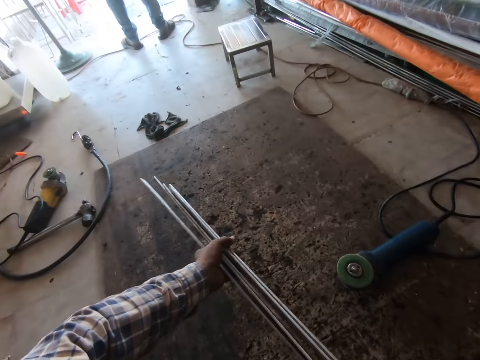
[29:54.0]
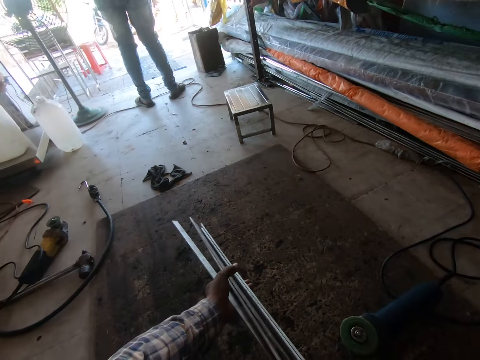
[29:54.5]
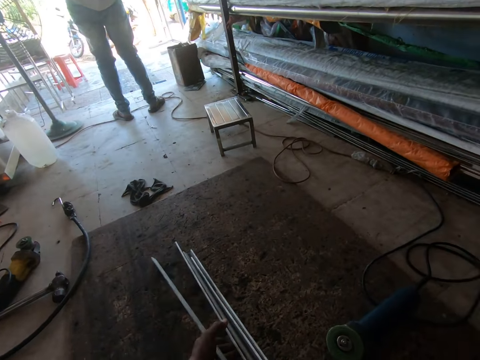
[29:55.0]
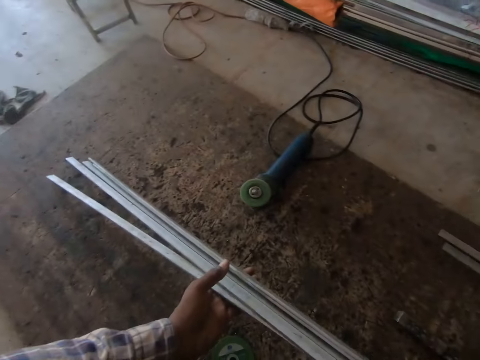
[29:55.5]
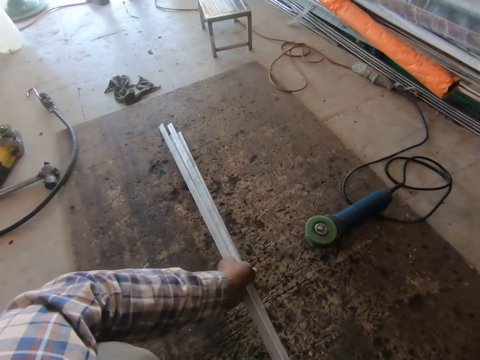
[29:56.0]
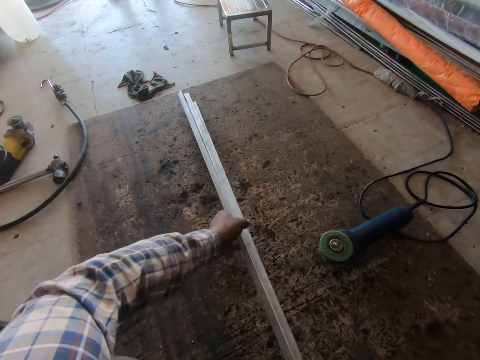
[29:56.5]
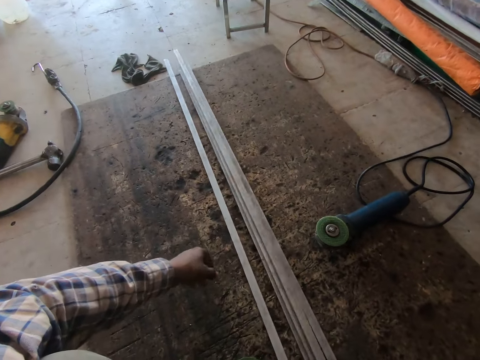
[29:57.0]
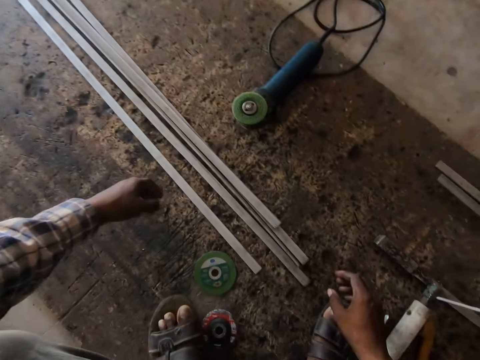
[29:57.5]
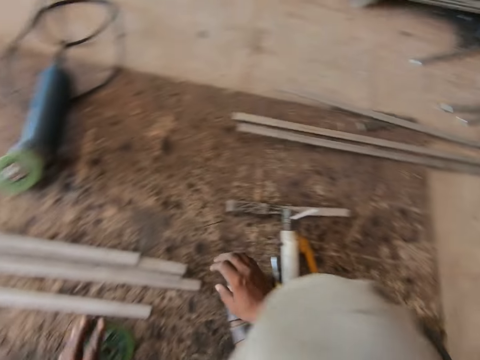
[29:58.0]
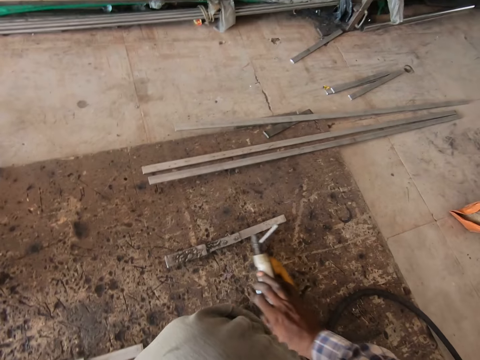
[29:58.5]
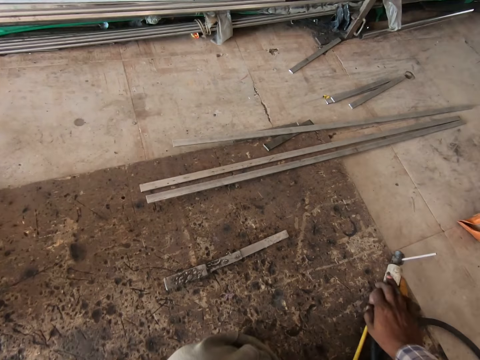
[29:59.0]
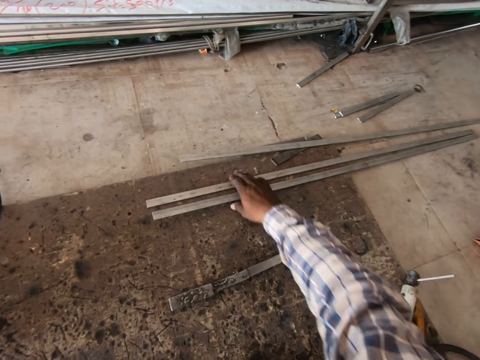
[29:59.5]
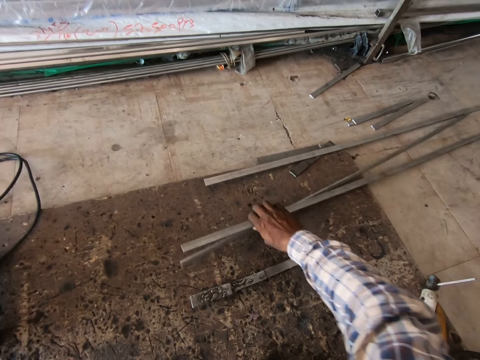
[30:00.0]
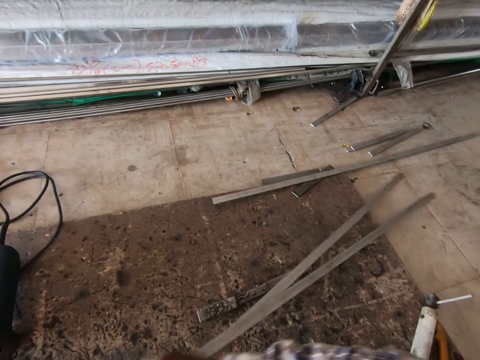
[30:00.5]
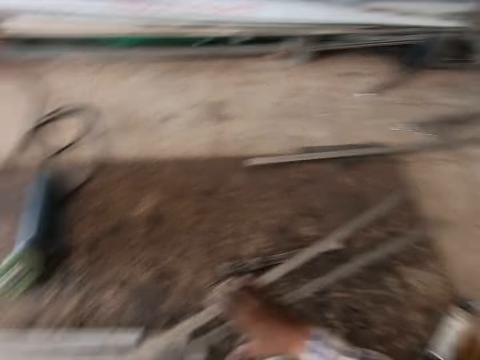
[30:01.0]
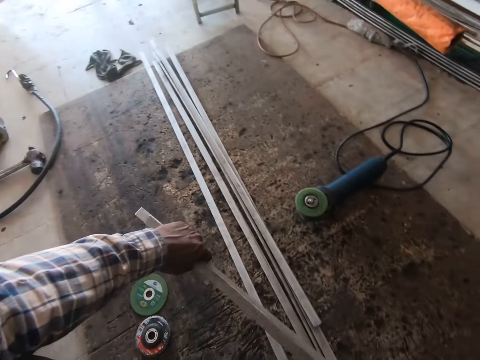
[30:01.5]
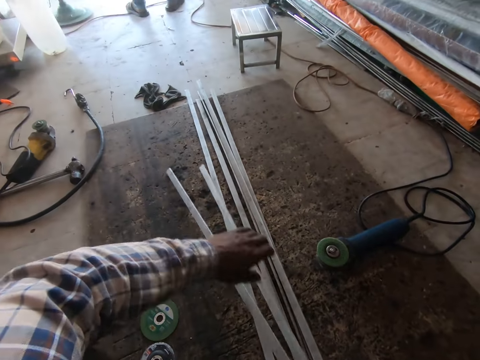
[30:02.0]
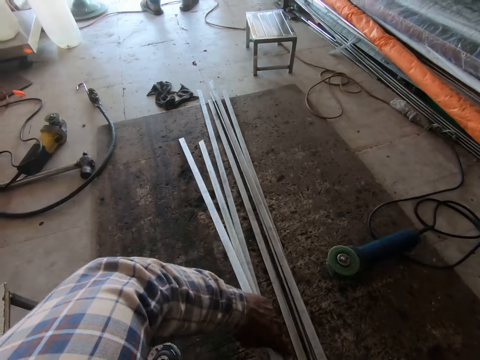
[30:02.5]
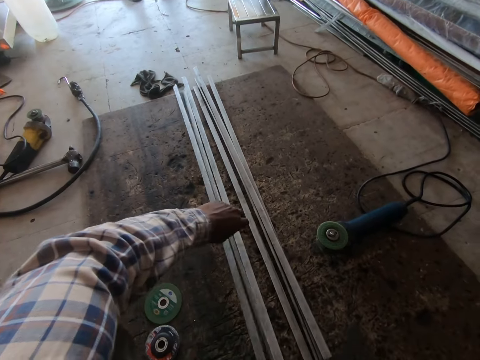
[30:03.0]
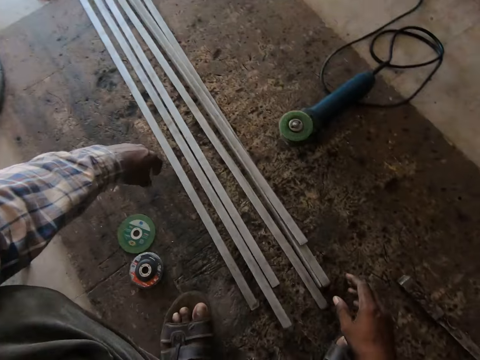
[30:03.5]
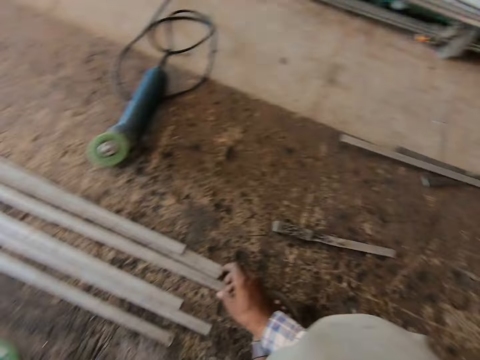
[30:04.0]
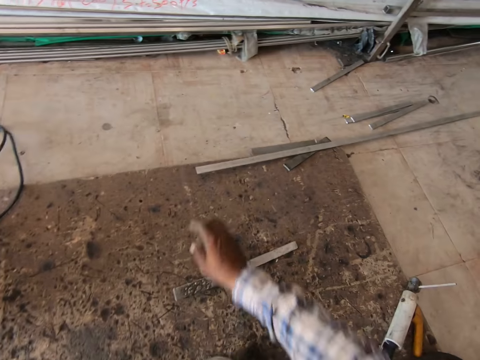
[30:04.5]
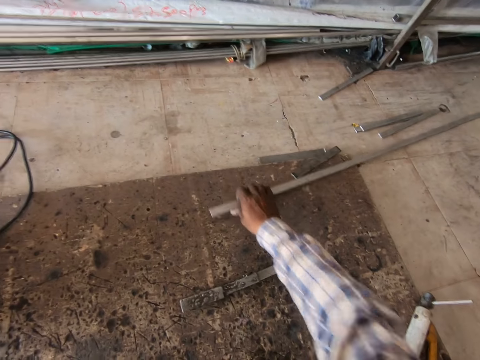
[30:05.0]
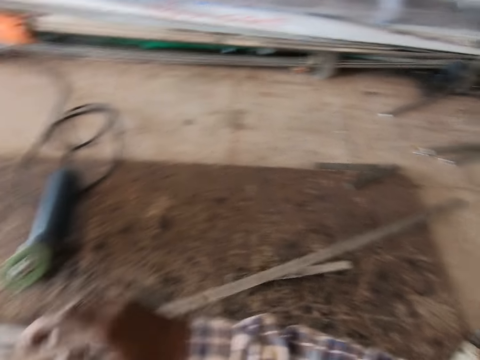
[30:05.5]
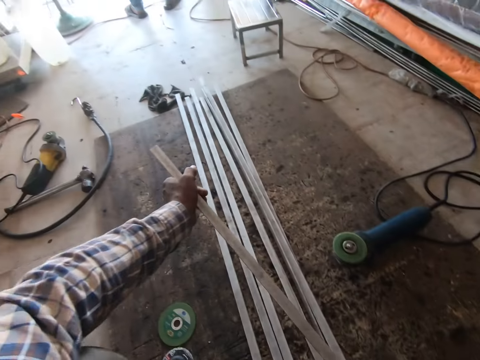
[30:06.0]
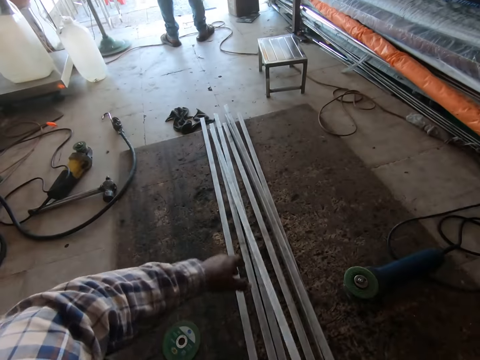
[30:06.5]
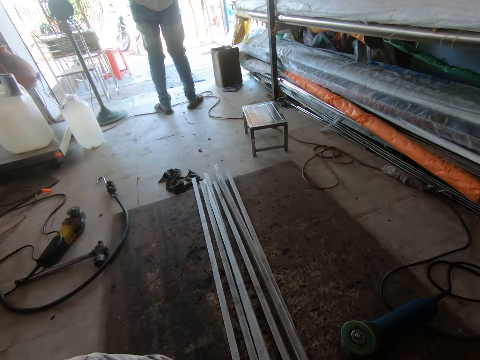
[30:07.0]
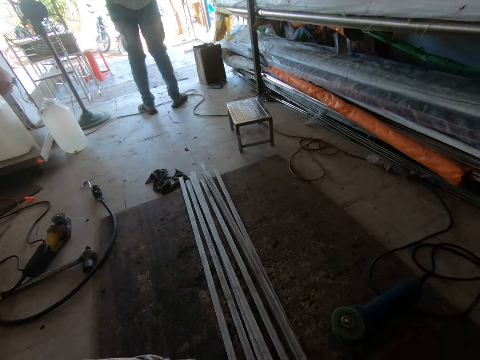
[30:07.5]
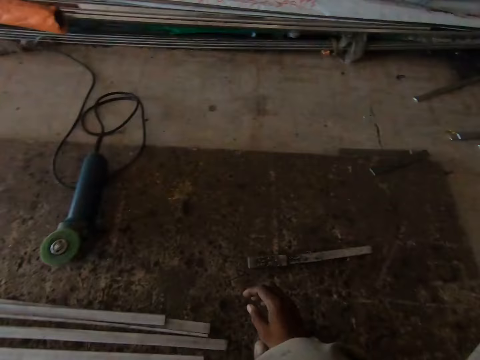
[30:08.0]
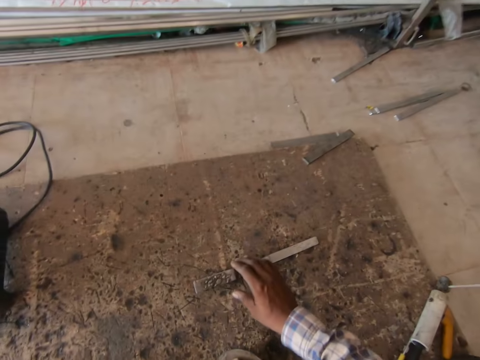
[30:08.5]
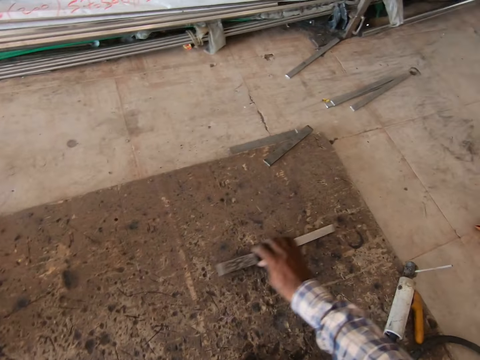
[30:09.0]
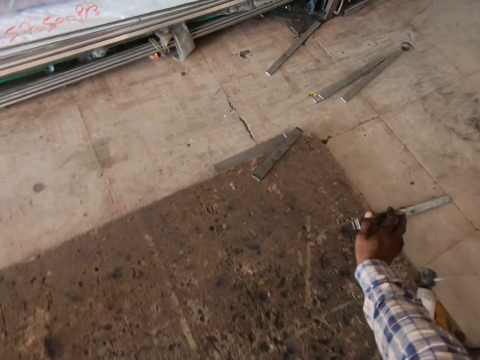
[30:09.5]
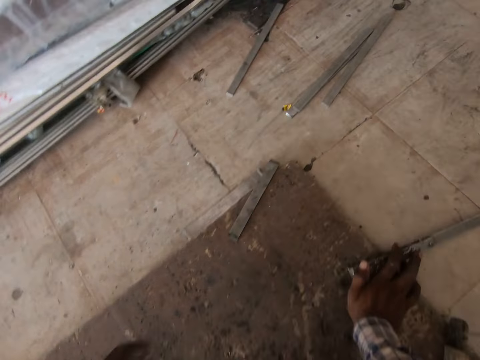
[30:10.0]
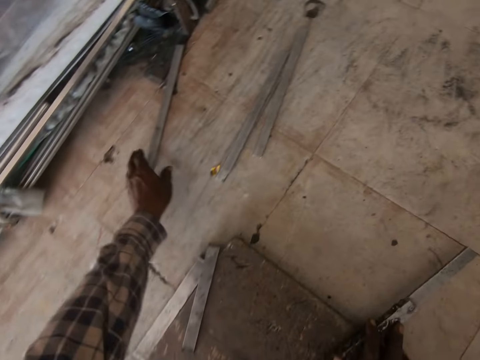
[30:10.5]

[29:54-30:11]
The camera wearer holds the metal rods with both hands. They place the metal rods on the floor with both hands. They move the welding machine on the floor with the right hand. They pick the metal rods on the floor with the right hand. They hold the metal rods with both hands. They place the metal rods on the floor with both hands. They pick the metal rod on the floor with the right hand. They hold the metal rod with both hands. They place the metal rod on the floor with both hands. They move the metal rod on the floor with the right hand.

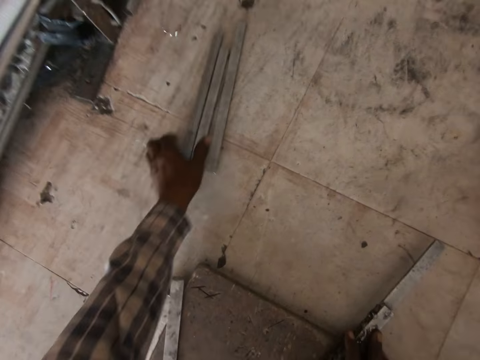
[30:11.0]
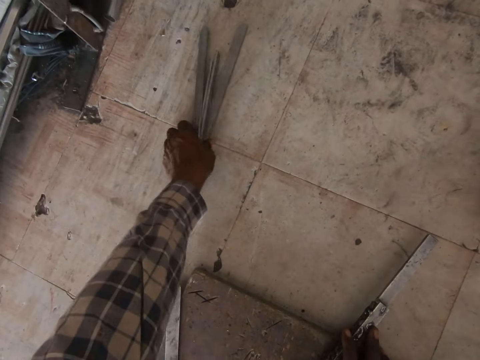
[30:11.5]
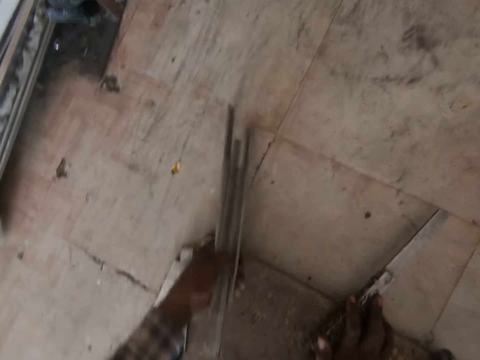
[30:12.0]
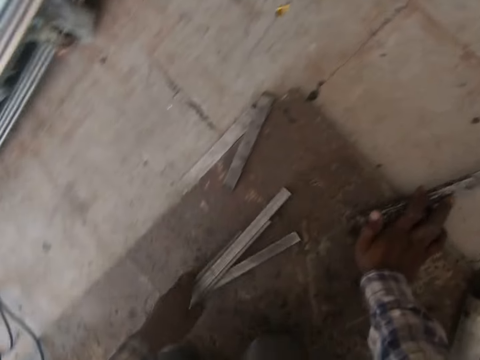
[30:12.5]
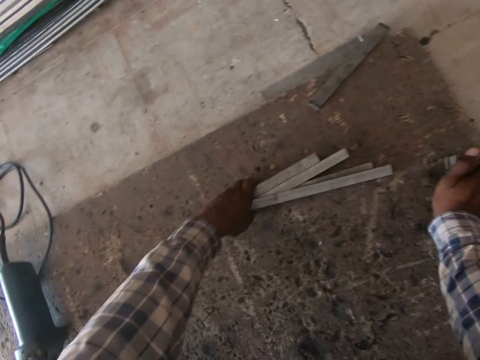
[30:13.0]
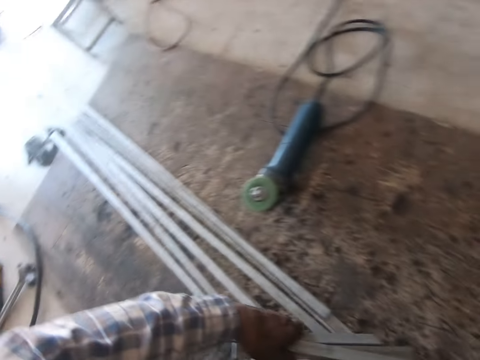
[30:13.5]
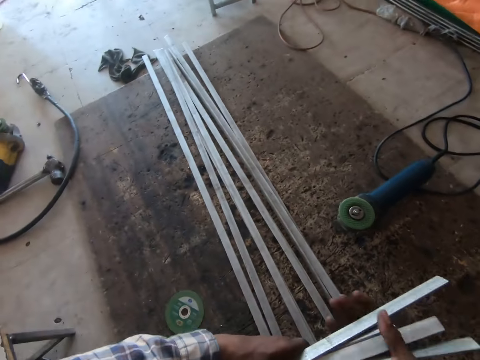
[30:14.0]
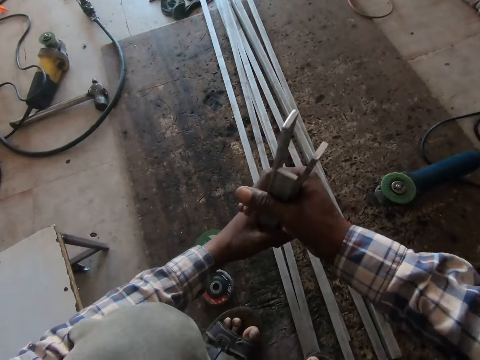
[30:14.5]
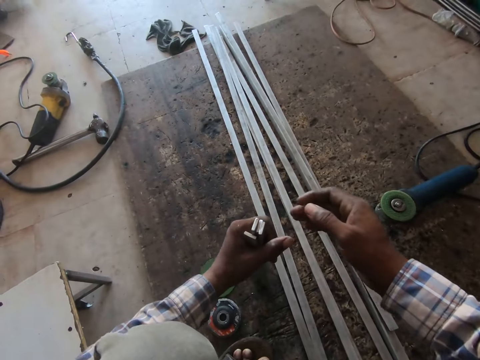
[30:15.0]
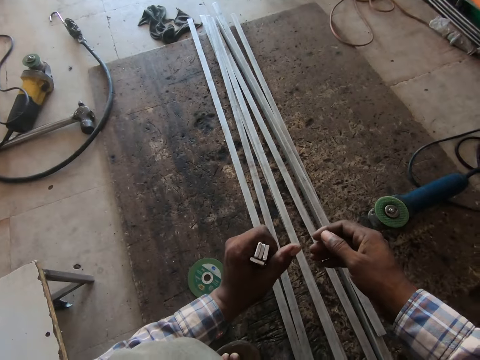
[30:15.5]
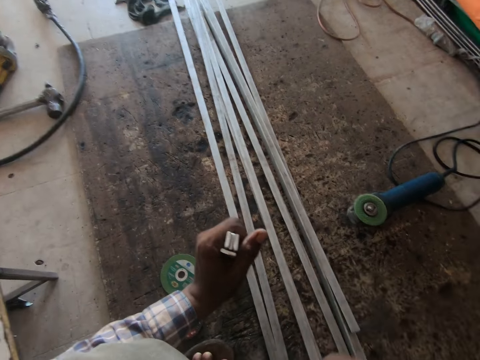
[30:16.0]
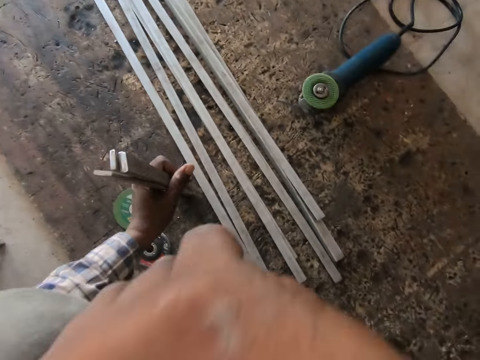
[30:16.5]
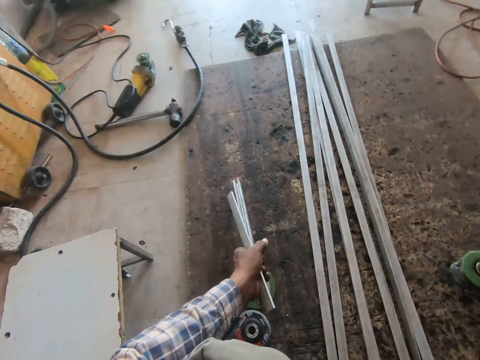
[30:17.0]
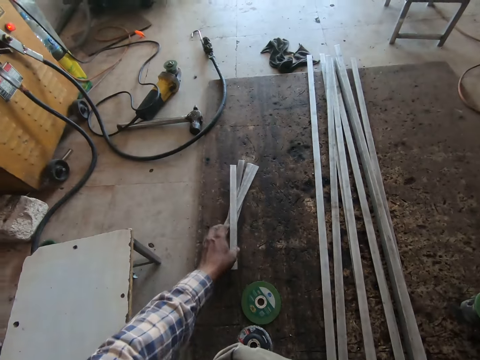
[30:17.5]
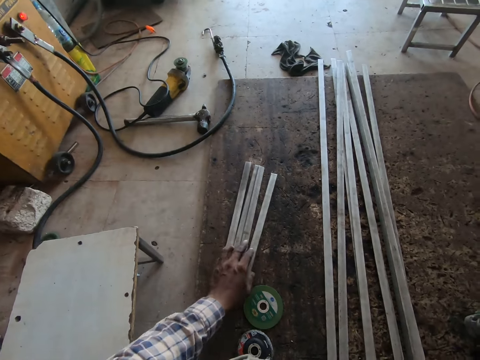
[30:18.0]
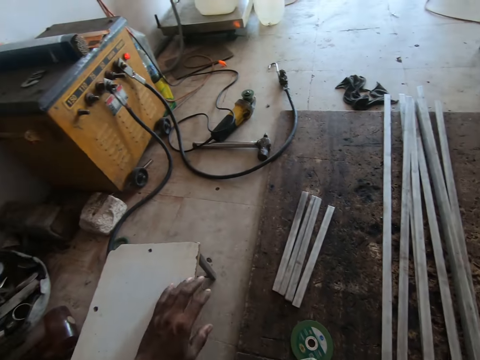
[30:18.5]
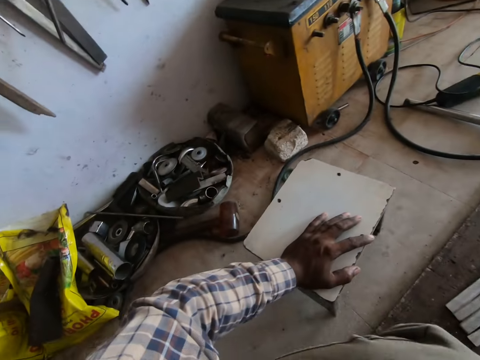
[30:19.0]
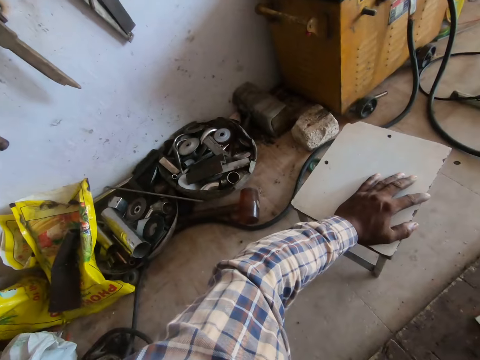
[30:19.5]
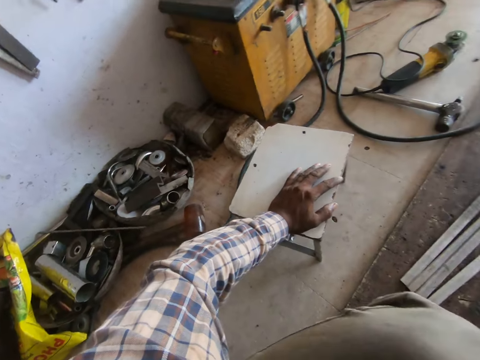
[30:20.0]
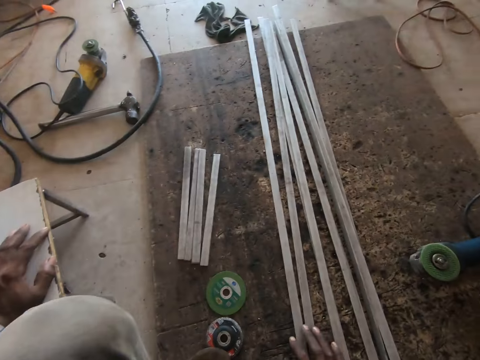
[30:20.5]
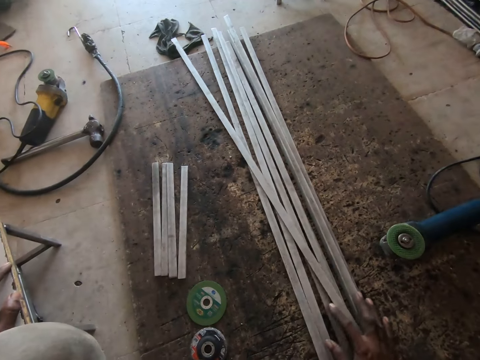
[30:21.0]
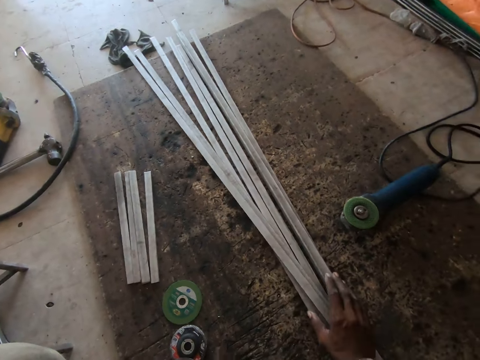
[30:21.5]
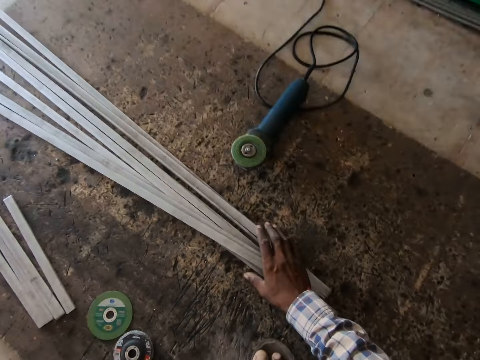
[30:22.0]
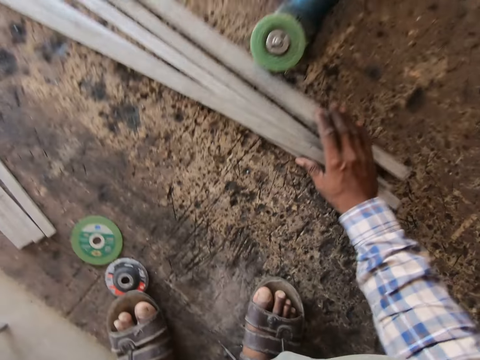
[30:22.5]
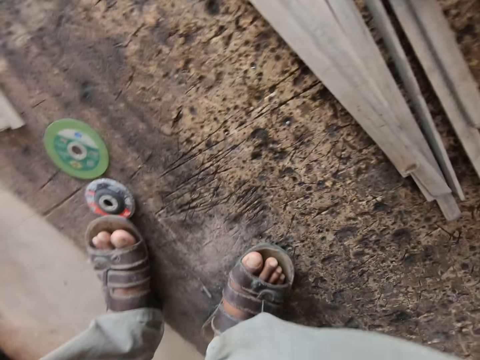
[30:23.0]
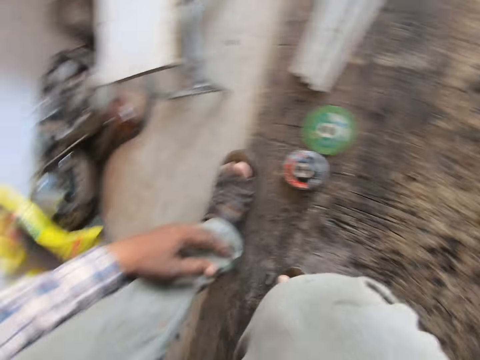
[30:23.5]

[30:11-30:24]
The camera wearer picks up the metal rods on the floor with the left hand. They hold the metal rods with both hands. They hold the metal rods with the left hand and place the metal rods on the floor with the left hand. They move the stool with the left hand. They move the metal rods on the floor with the right hand.
